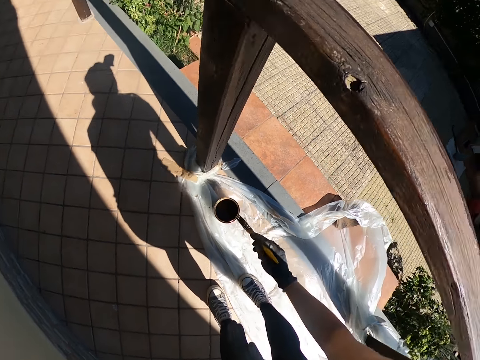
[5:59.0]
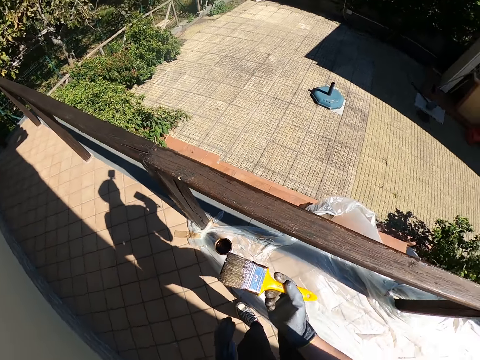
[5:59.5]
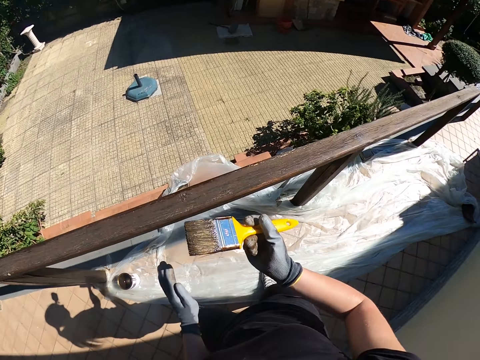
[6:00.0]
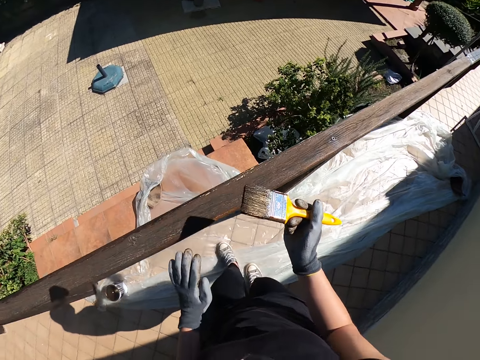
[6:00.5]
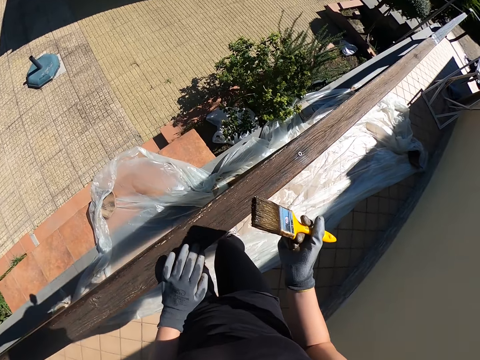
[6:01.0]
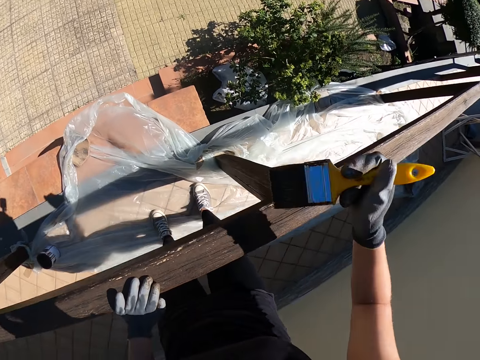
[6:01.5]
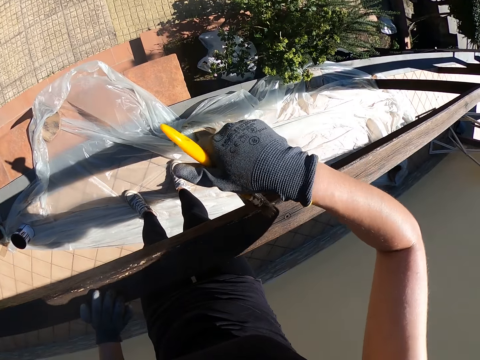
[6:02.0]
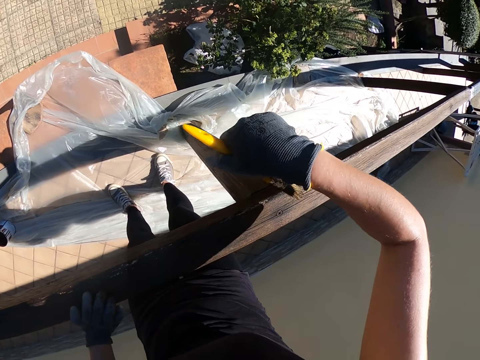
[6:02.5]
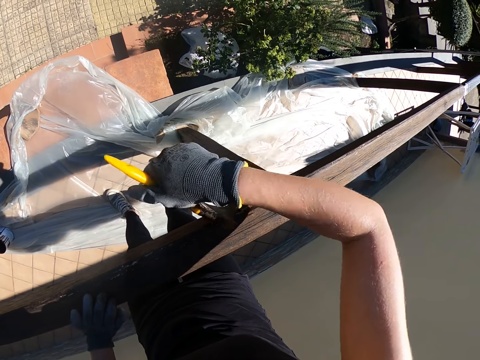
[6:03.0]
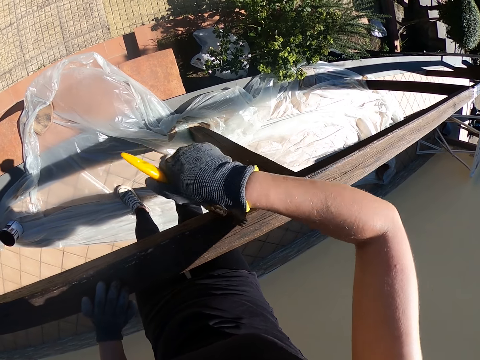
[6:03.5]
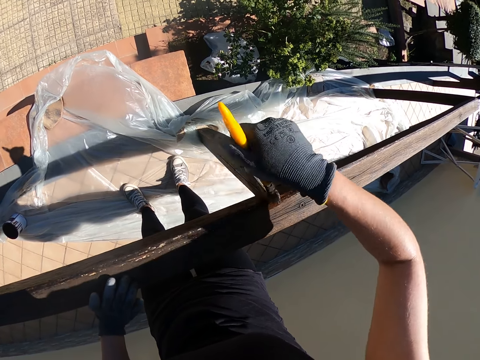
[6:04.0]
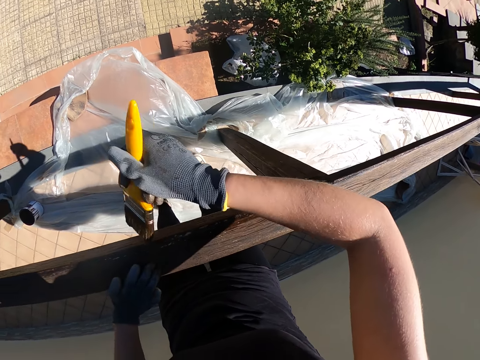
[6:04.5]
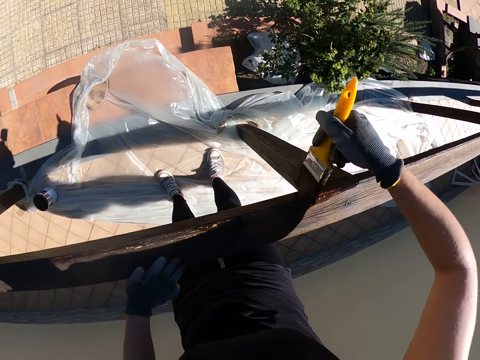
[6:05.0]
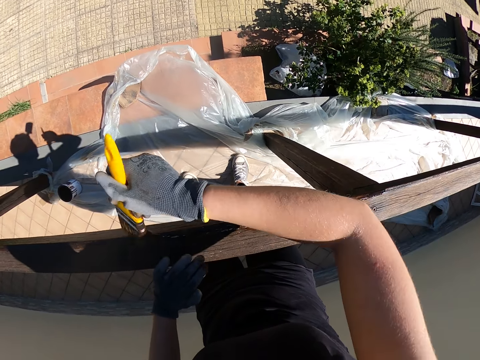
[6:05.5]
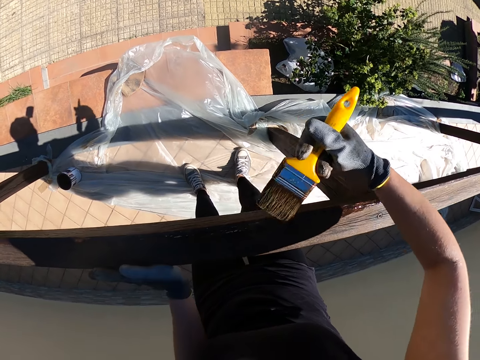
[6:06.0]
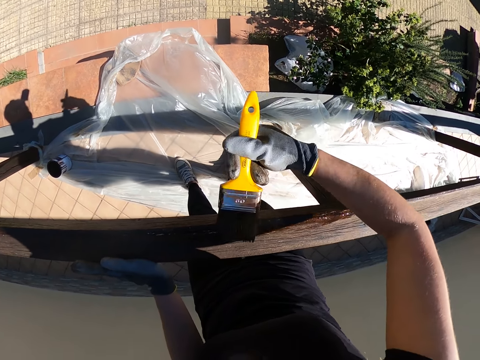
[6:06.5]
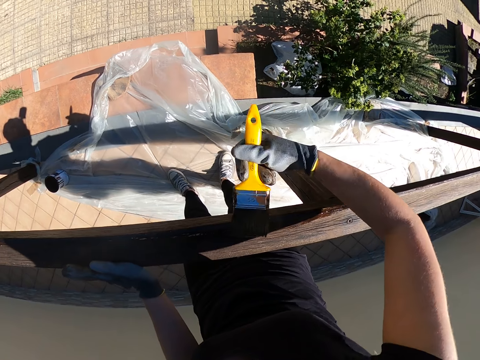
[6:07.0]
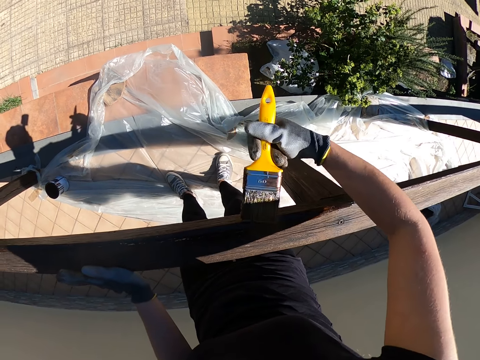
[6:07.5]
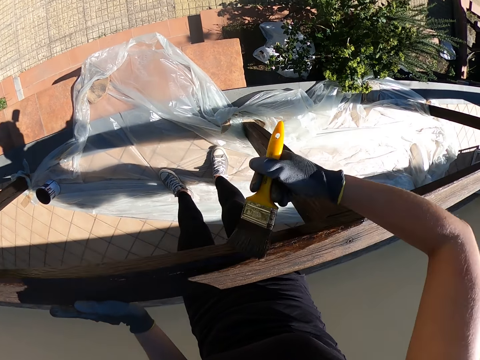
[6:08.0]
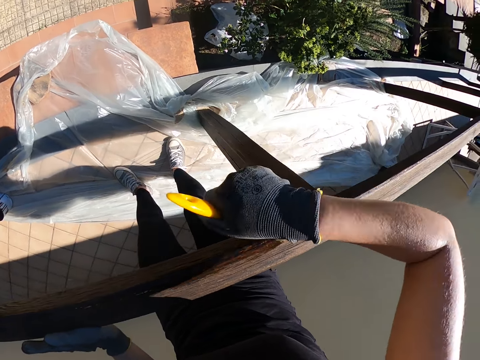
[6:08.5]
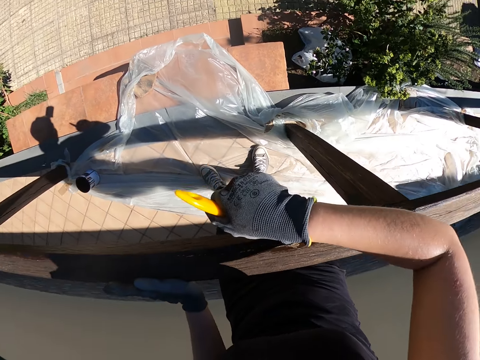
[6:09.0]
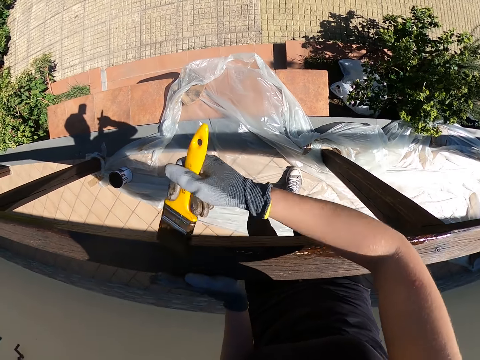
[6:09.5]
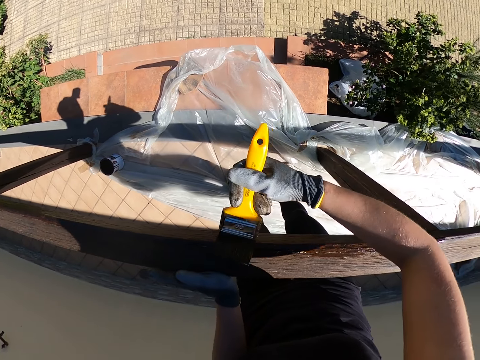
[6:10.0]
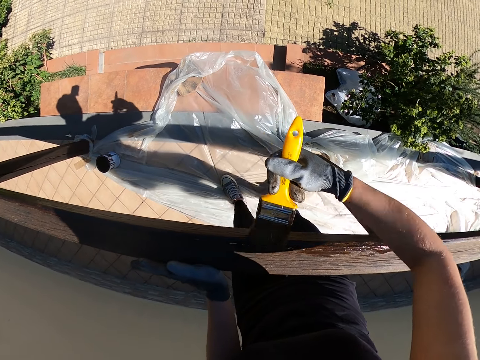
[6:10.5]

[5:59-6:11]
The camera wearer stands upright and moves towards the balcony railing. He places his left hand on the balcony railing. He paints the balcony railing with a paintbrush. He takes his left hand off the balcony railing. He places his left hand on the balcony railing.

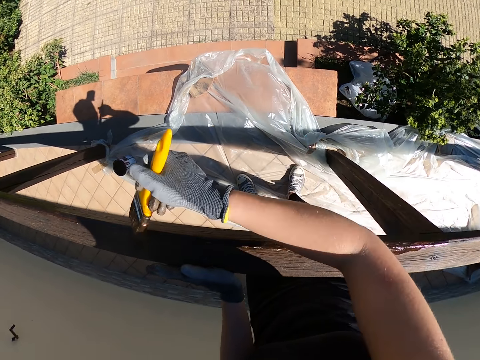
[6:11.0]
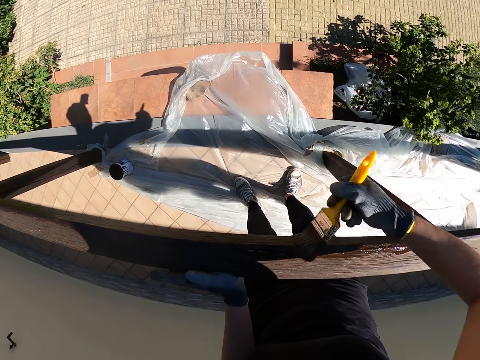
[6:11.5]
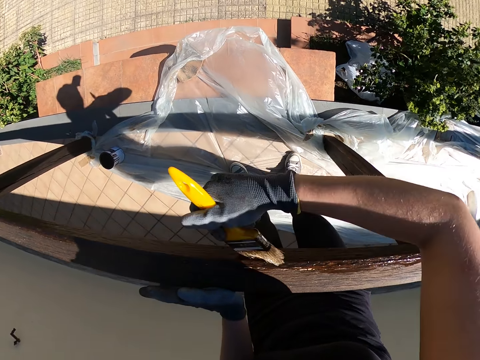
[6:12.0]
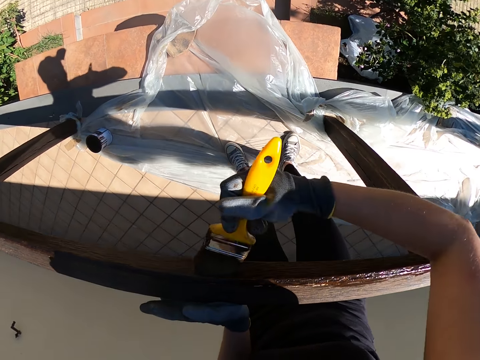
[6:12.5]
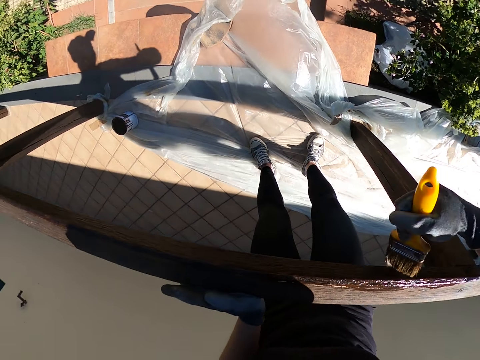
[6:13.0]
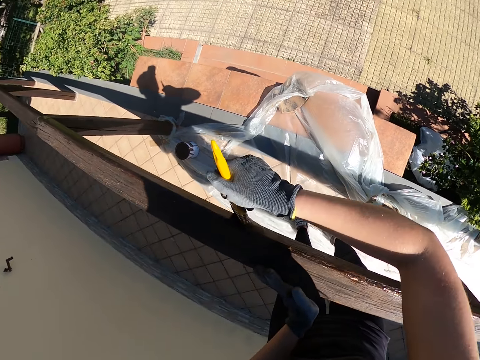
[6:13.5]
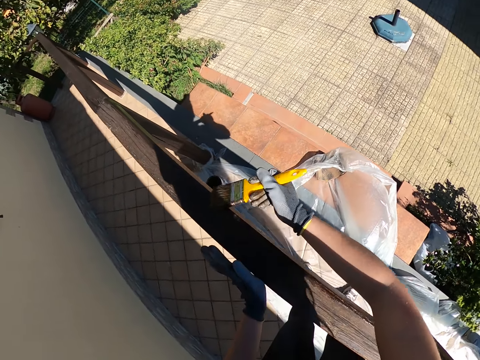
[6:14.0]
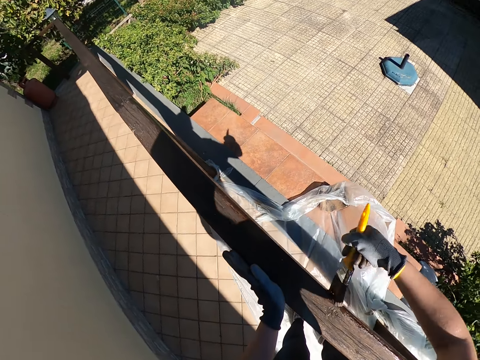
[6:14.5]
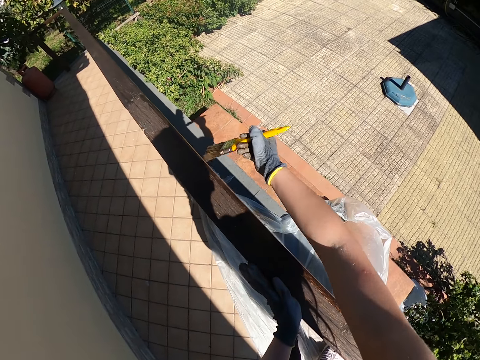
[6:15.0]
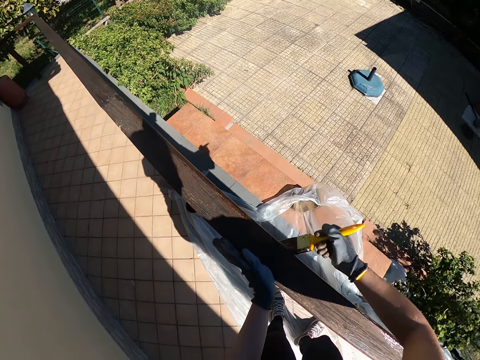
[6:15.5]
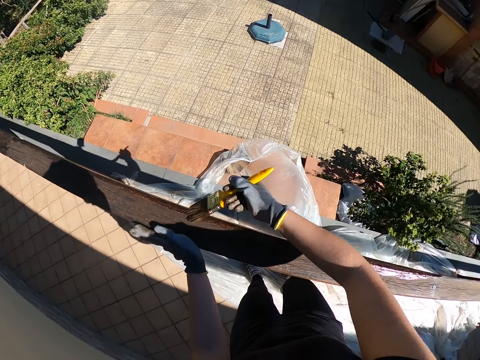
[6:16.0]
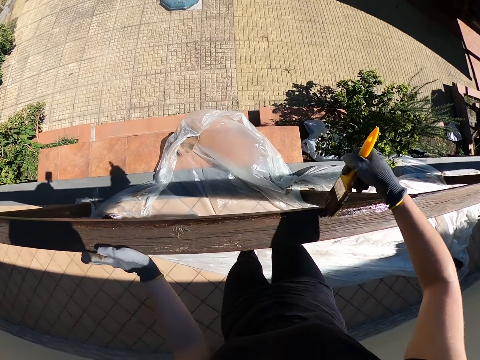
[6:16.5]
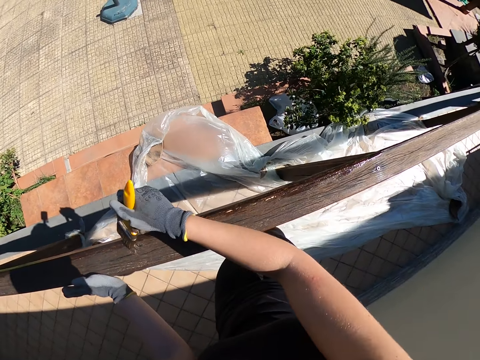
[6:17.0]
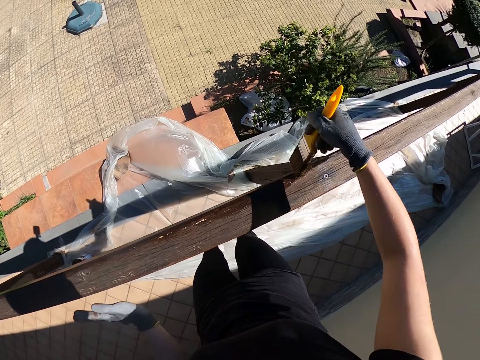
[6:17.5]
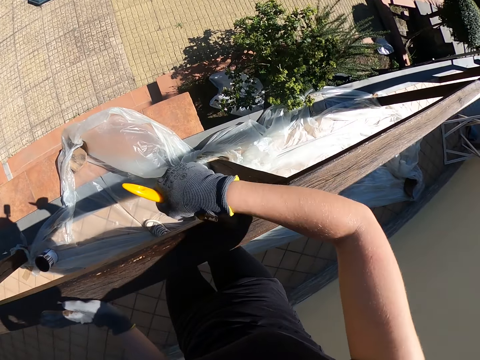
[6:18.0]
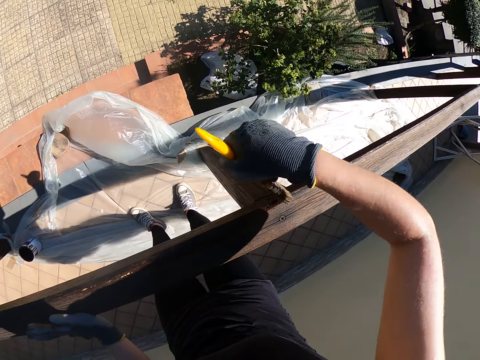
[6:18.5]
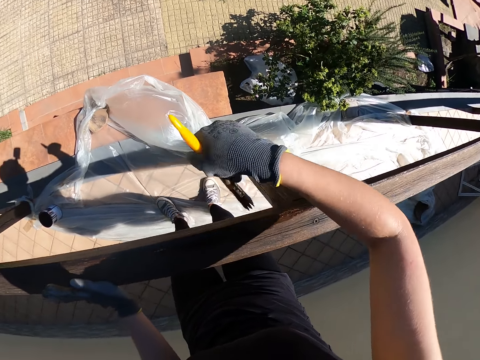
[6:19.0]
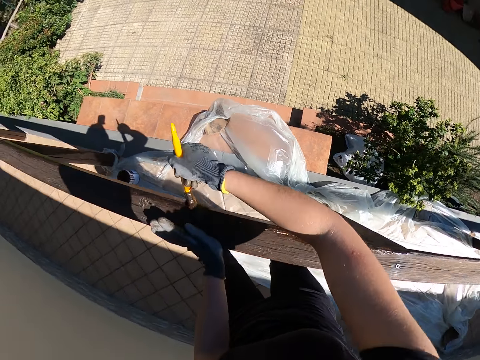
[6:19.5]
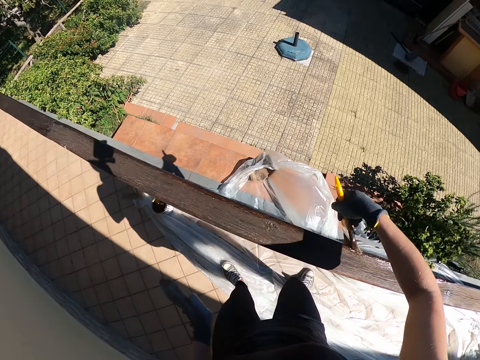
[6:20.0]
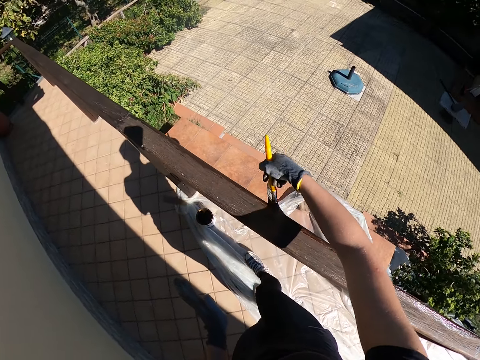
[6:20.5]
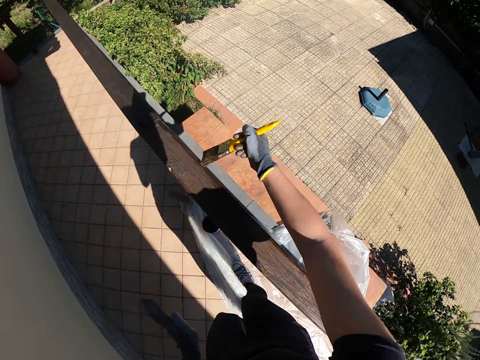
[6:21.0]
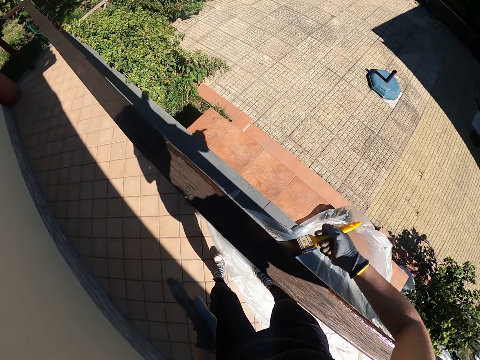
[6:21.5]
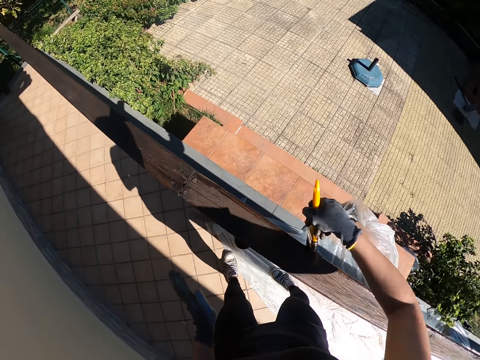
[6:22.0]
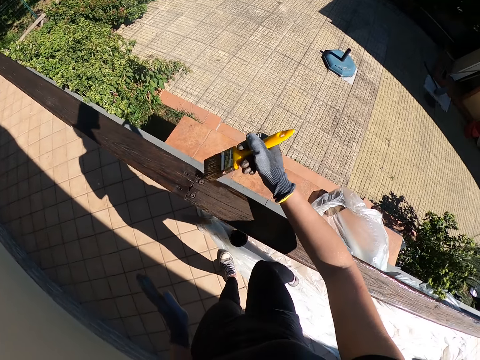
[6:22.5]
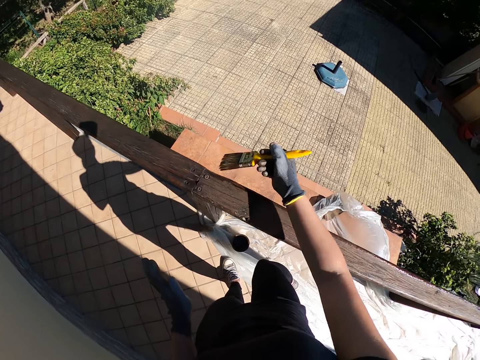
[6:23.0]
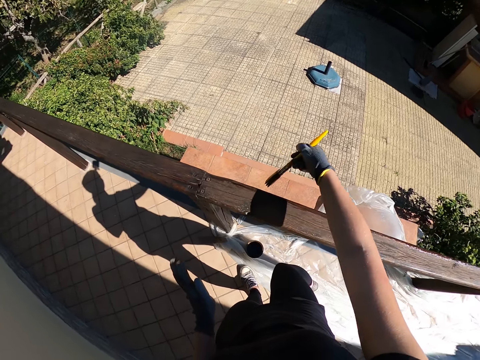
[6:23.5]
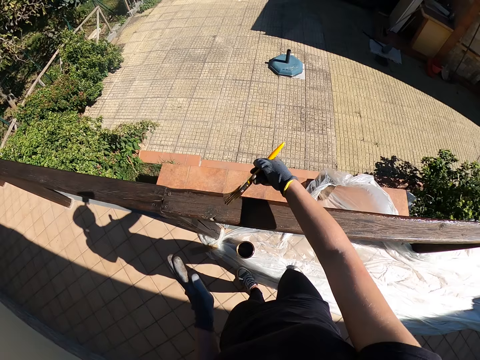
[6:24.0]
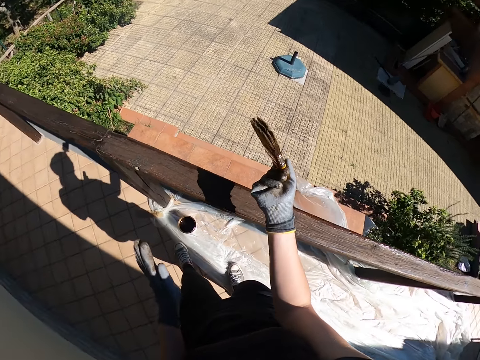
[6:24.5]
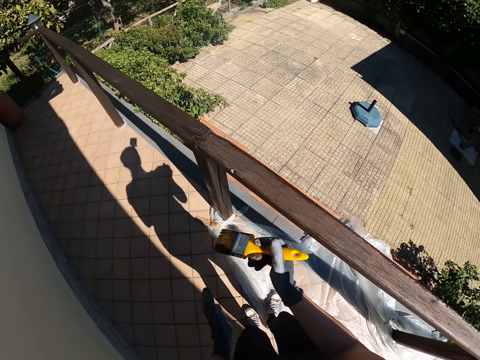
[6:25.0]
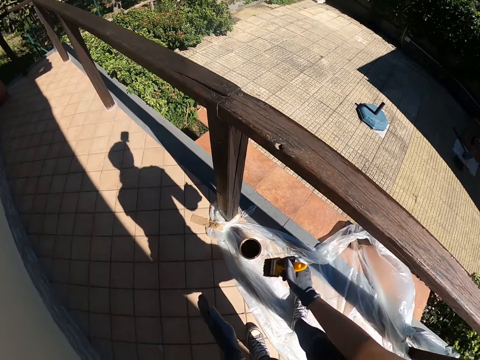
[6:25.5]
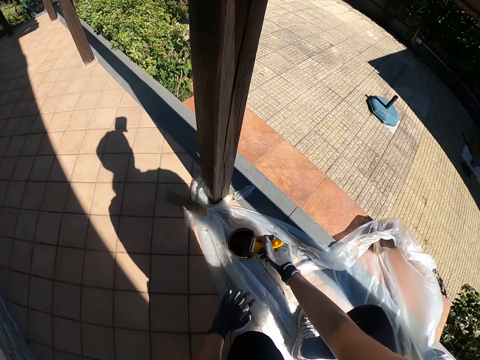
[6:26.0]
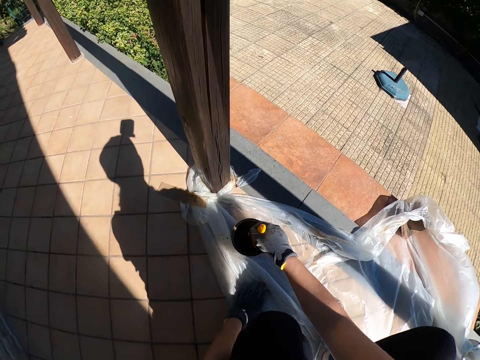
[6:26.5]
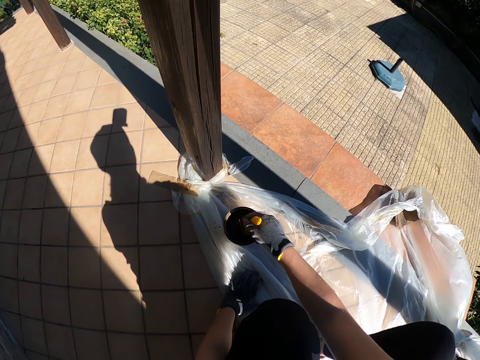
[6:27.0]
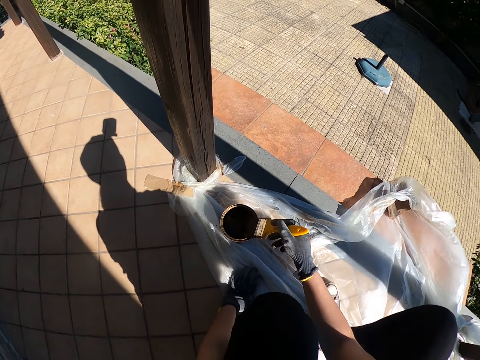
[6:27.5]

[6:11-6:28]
The camera wearer takes his left hand off the balcony railing. He places his left hand on the balcony railing. He takes his left hand off the balcony railing. He places his left hand on the balcony railing. He takes his left hand off the balcony railing and takes a few steps towards the paint container. He bends towards the paint container. He puts his left hand on the tarpaulin. He dips the yellow paint brush into the paint container.
